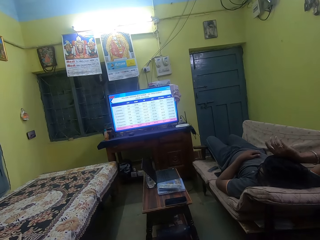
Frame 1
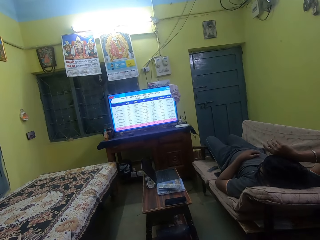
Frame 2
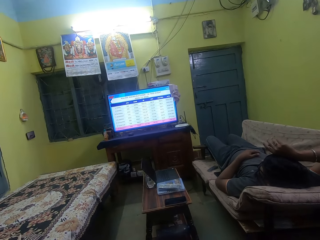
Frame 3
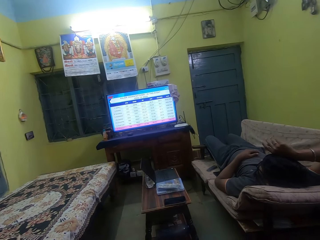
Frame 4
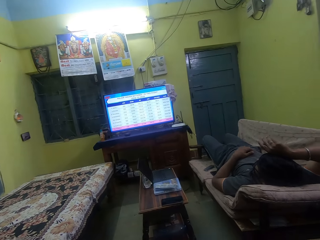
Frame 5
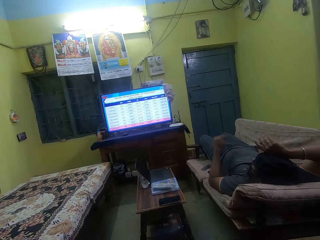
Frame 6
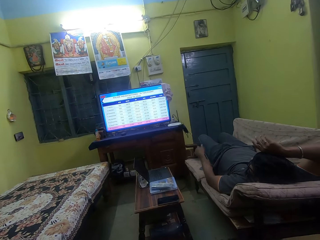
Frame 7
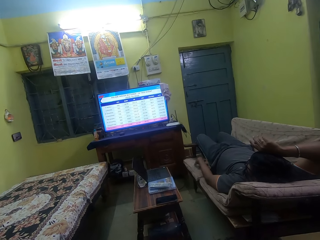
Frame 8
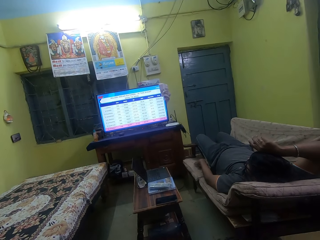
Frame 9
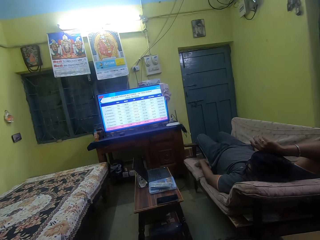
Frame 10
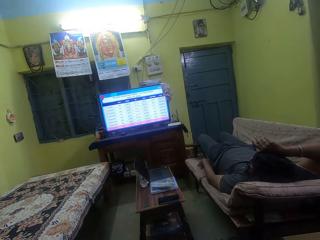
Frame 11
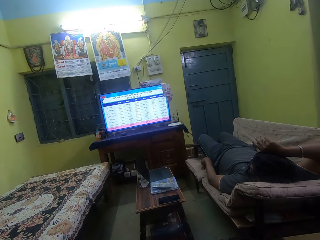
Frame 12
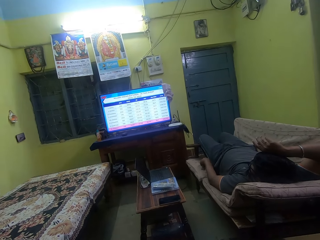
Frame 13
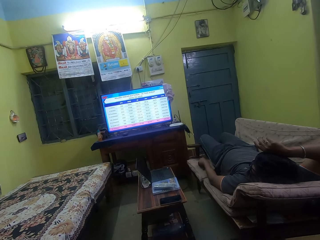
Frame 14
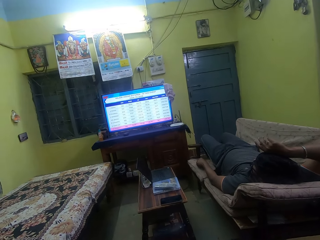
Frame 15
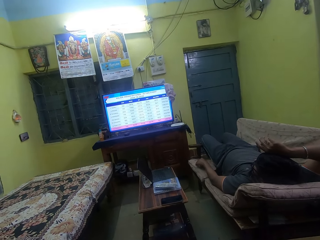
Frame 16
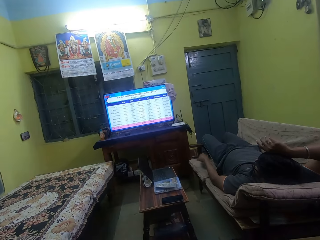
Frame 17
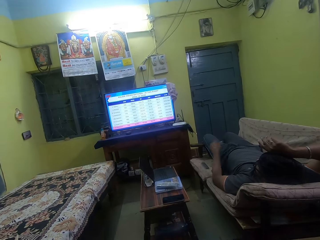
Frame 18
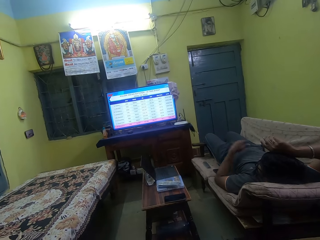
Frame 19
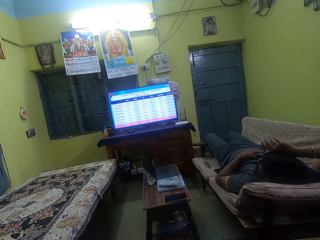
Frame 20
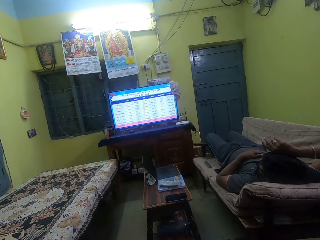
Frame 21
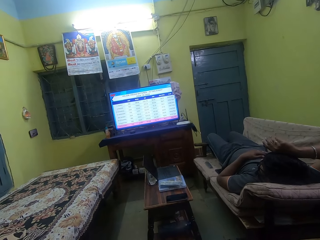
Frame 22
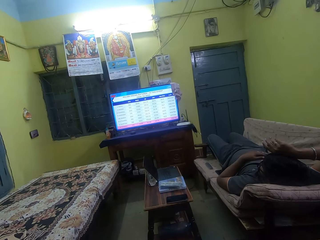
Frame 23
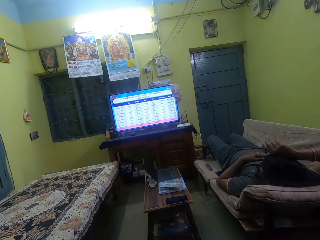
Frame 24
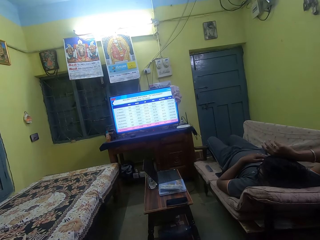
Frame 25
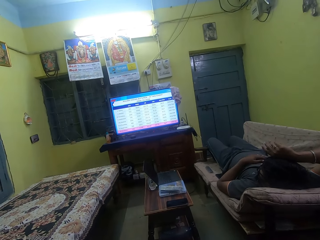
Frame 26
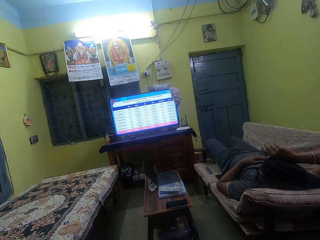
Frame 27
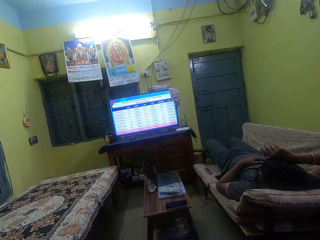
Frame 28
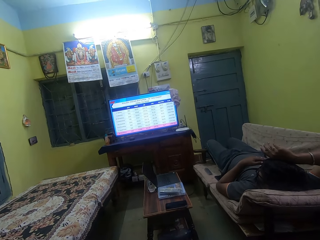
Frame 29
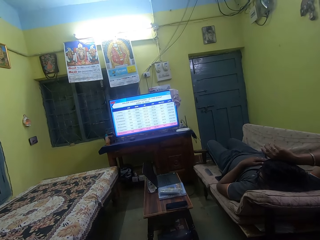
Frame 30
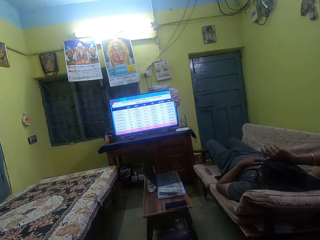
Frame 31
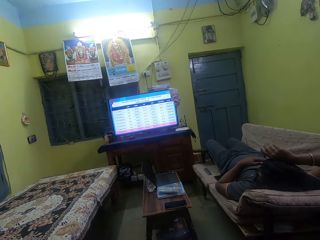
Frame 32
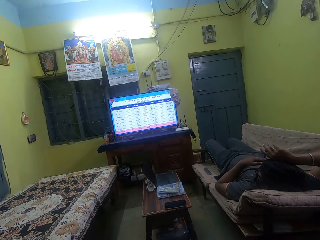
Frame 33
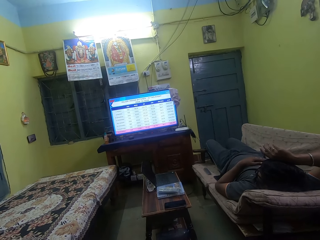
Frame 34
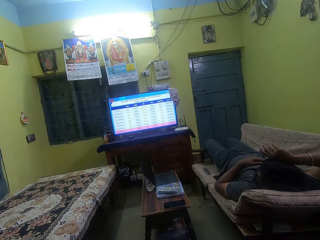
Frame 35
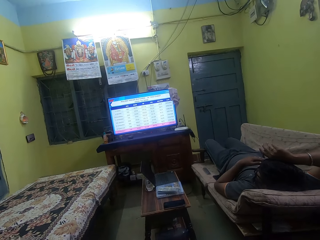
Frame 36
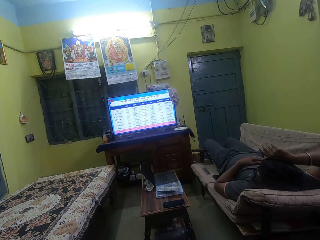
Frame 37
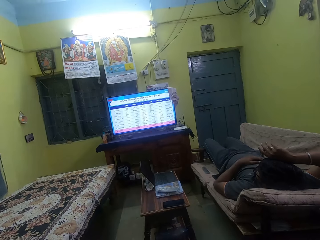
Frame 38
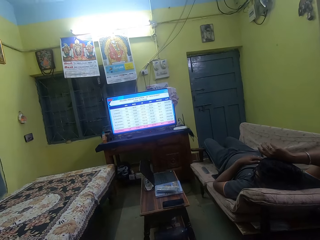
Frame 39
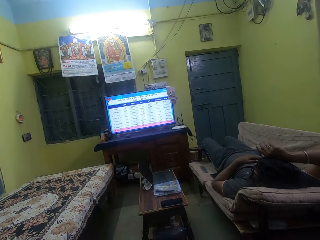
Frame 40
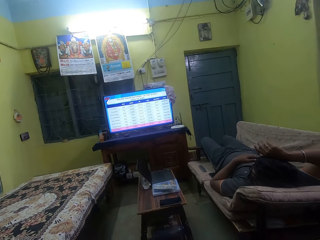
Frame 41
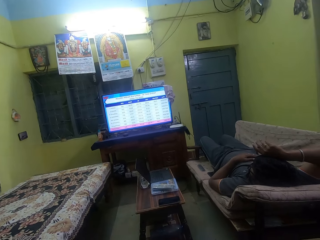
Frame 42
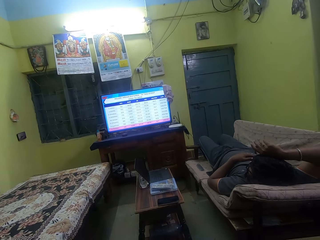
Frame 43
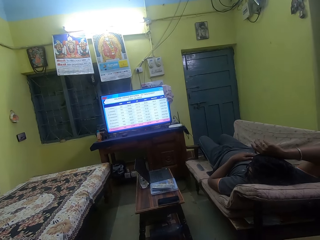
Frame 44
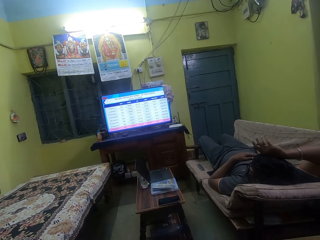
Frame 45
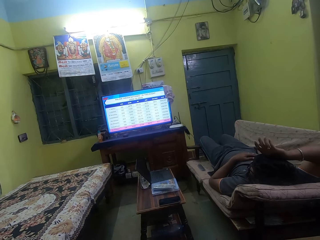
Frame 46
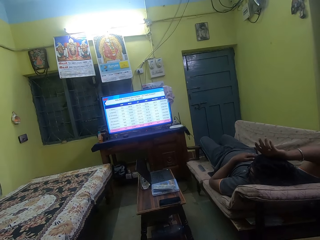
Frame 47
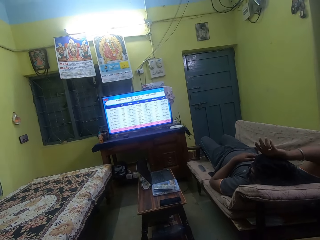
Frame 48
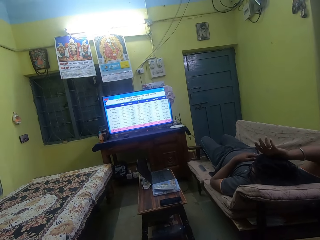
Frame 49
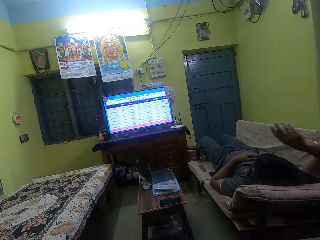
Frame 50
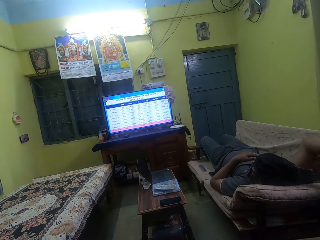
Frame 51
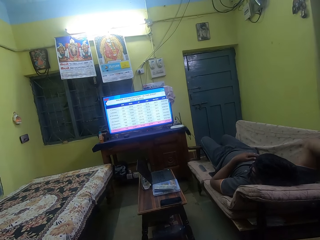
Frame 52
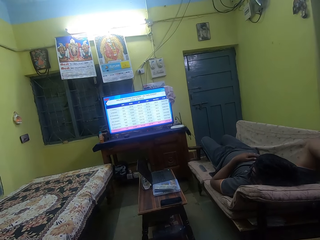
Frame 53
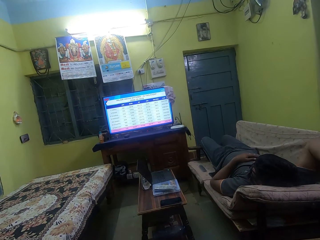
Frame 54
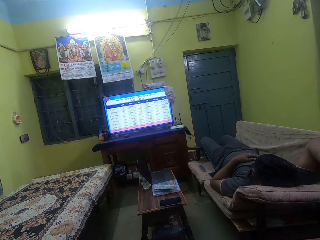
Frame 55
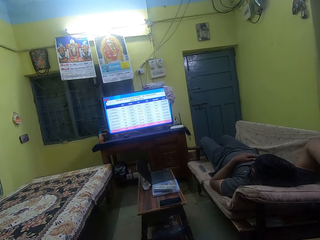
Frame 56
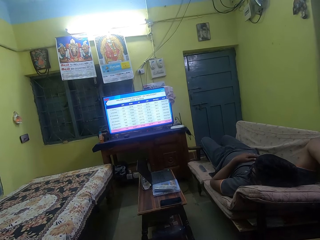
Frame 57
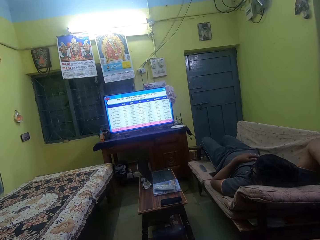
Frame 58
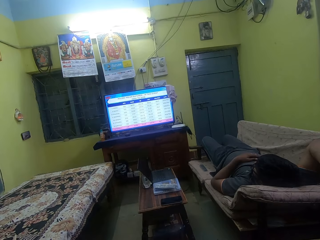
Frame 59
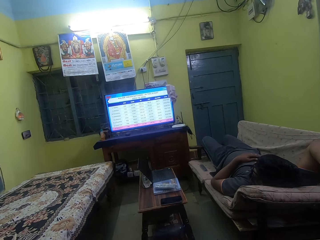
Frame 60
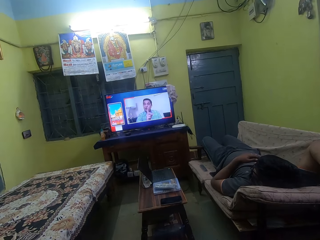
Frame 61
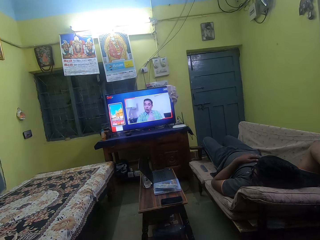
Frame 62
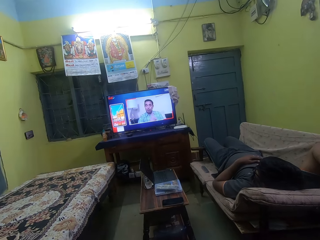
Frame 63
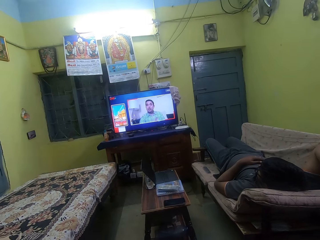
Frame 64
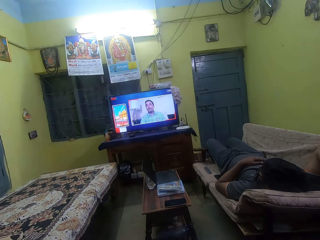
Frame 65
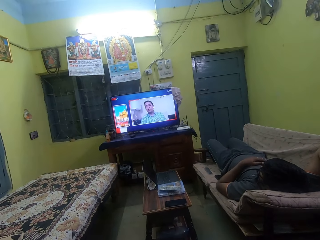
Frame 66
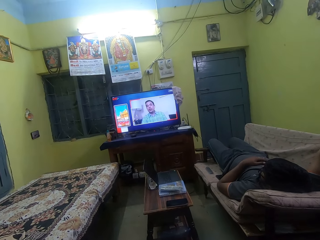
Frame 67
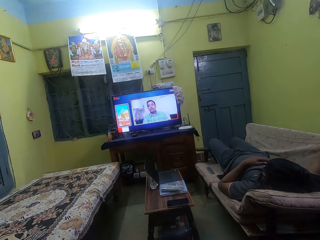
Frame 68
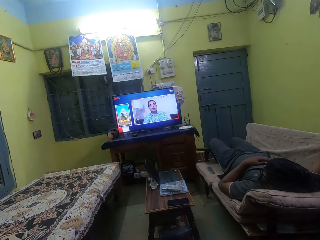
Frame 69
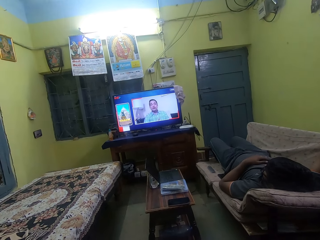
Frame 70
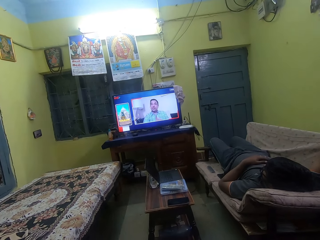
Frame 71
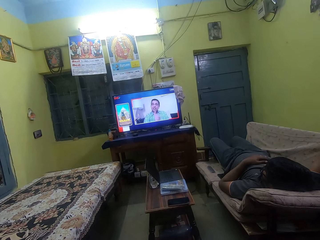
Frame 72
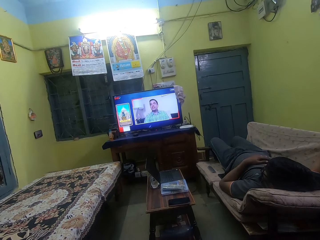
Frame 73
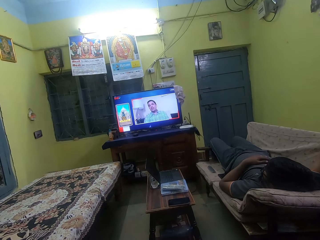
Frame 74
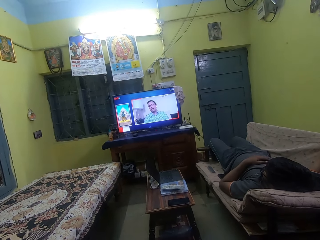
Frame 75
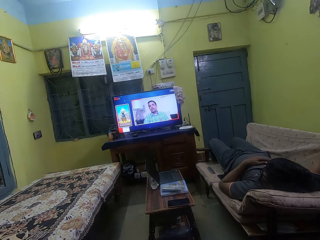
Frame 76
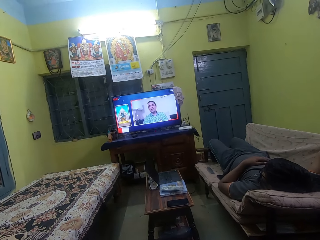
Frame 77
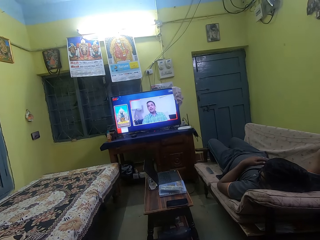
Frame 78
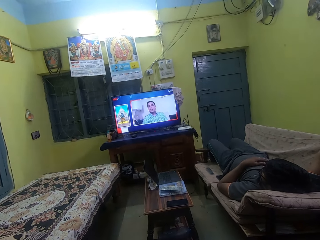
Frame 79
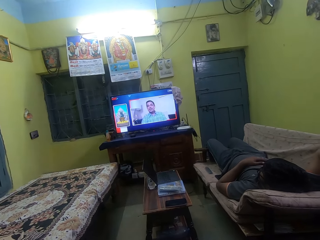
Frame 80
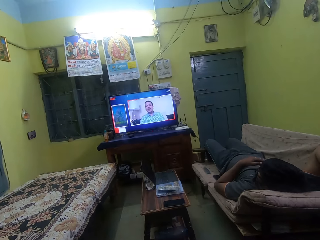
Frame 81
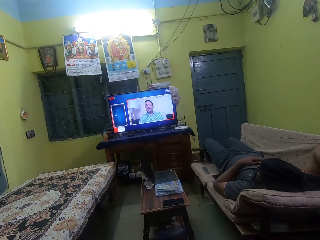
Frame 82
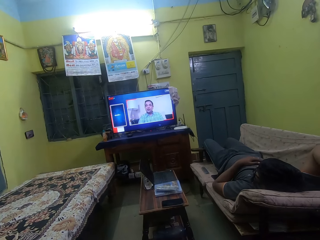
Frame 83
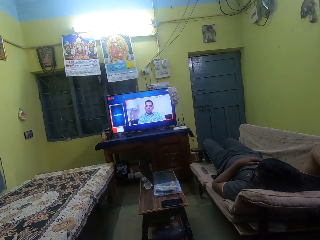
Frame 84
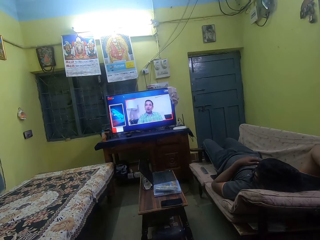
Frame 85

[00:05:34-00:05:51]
The man touches a remote on a sofa with his left hand. The man grabs the remote control on the sofa set with his left hand. The man nips the remote control on the sofa set with his left hand. The man watches television with the camera wearer. The man waves the right hand up and puts the hand on the sofa set. The man watches television with the camera wearer.

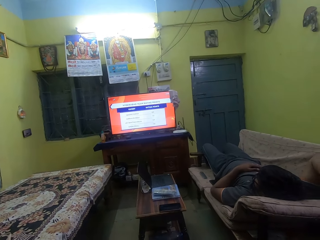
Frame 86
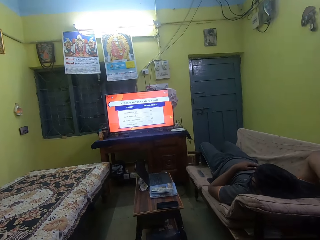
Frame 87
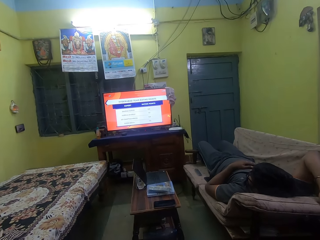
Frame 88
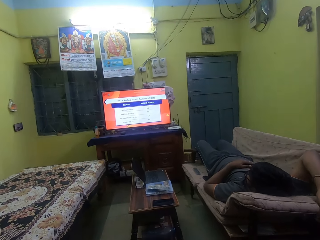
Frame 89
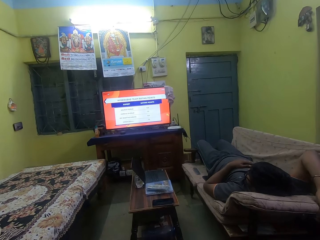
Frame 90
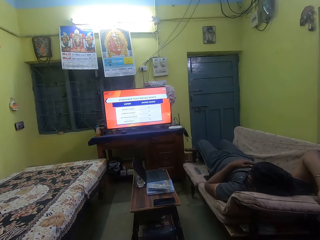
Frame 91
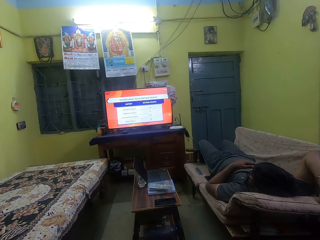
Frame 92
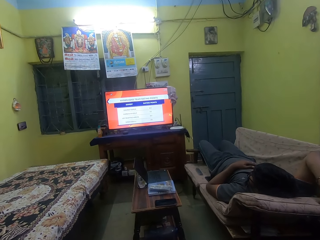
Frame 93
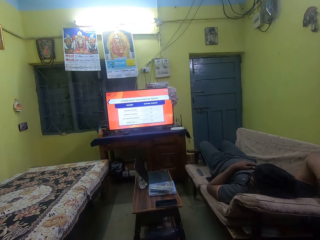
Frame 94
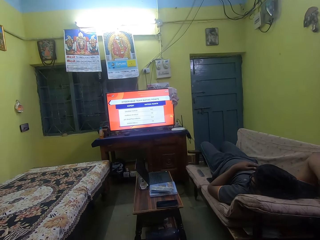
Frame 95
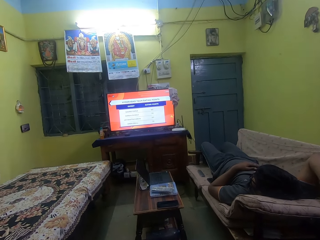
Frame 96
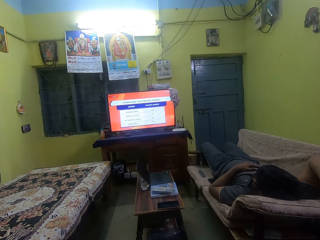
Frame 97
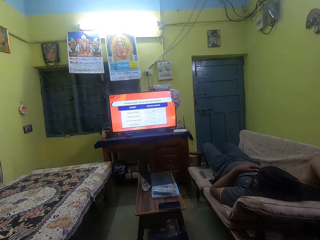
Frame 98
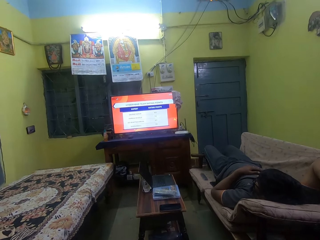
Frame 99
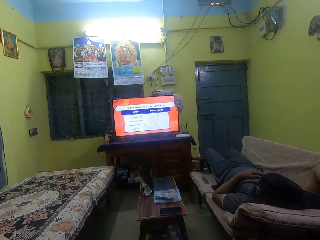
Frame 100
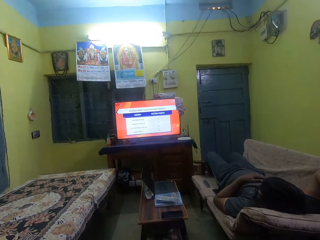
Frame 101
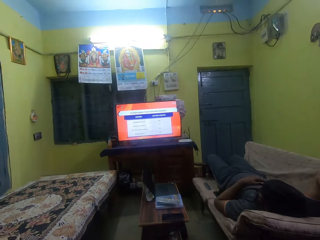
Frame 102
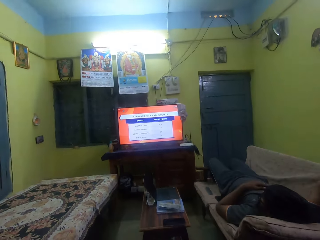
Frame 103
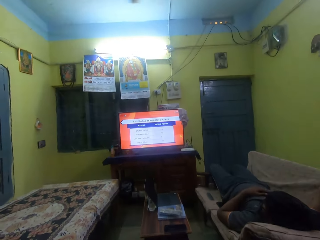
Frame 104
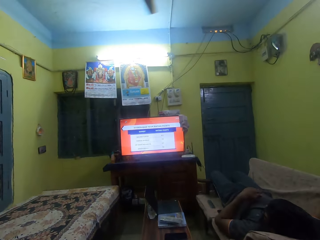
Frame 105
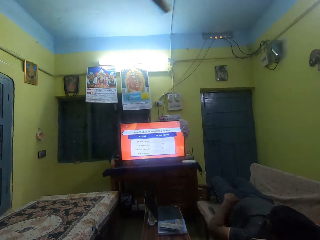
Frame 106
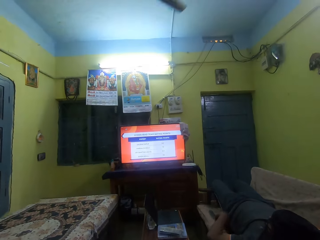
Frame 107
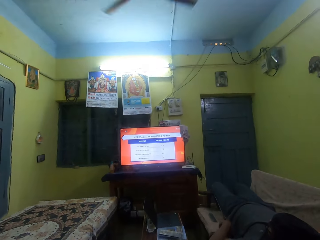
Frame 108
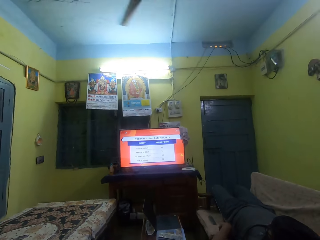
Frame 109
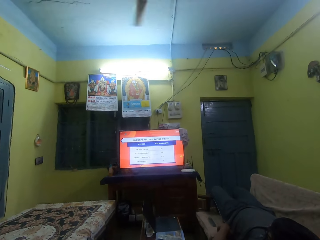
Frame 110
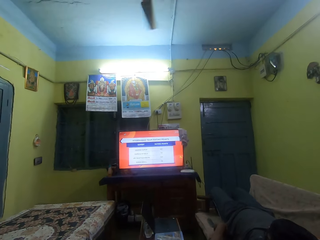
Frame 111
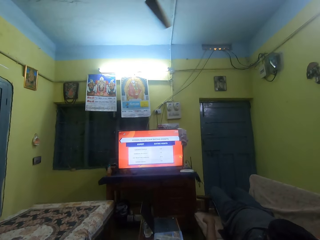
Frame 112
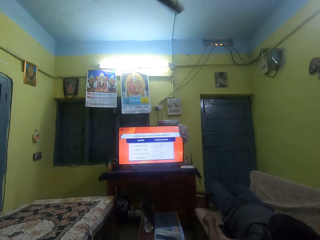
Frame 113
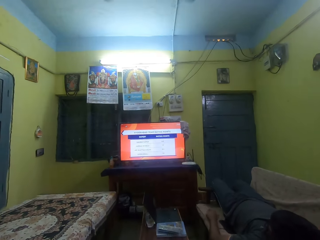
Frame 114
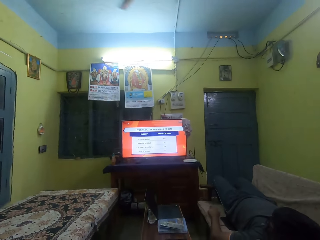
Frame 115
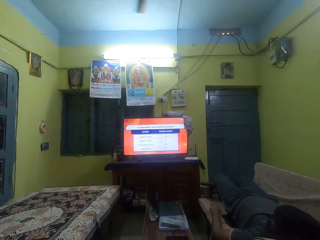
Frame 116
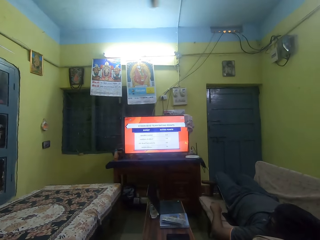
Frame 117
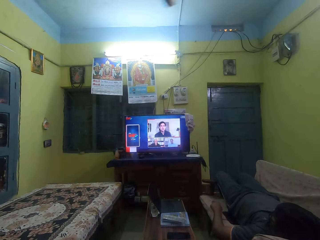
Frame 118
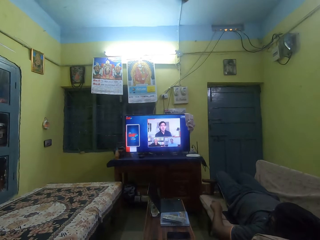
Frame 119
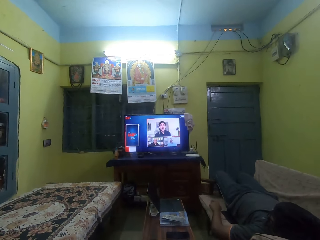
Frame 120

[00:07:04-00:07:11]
The camera wearer talks to the man. The man presses a button on the remote on the sofa with his left hand.
